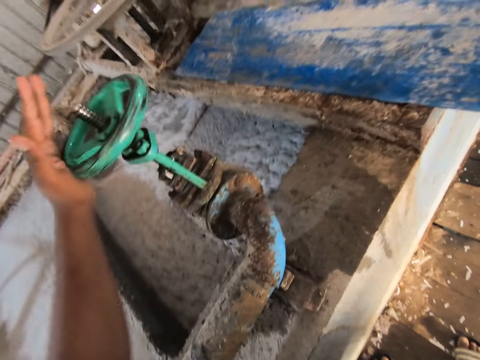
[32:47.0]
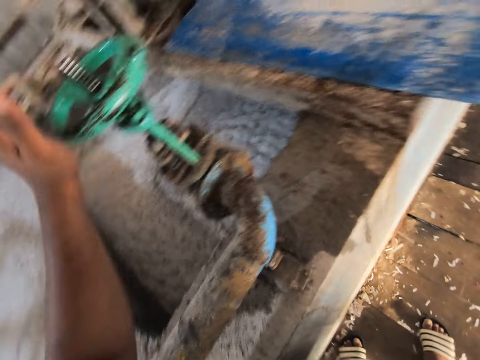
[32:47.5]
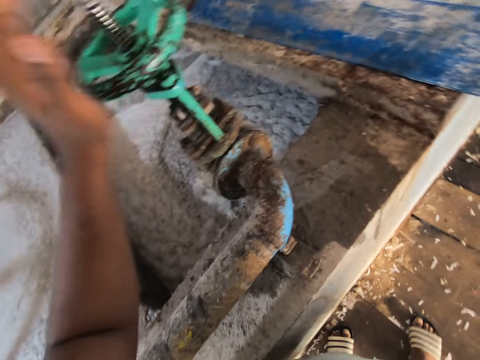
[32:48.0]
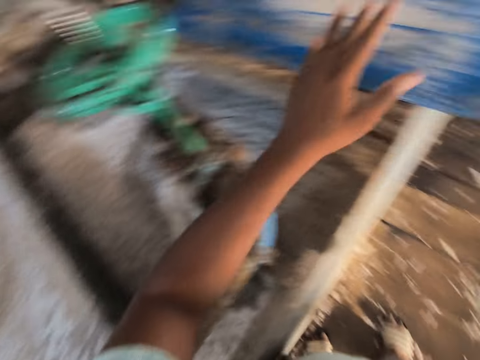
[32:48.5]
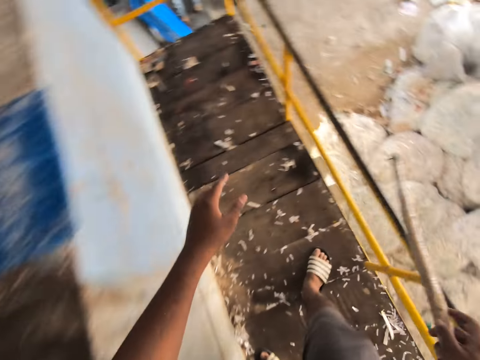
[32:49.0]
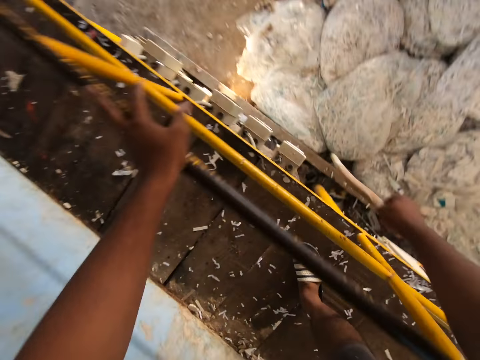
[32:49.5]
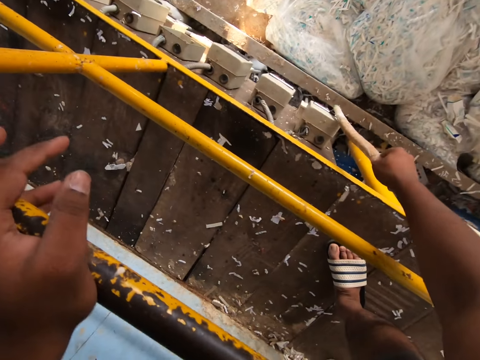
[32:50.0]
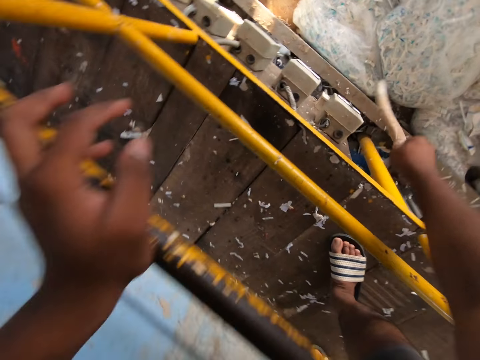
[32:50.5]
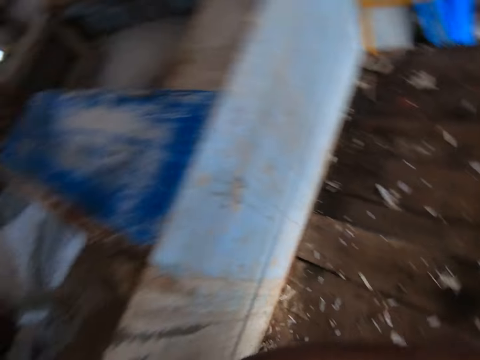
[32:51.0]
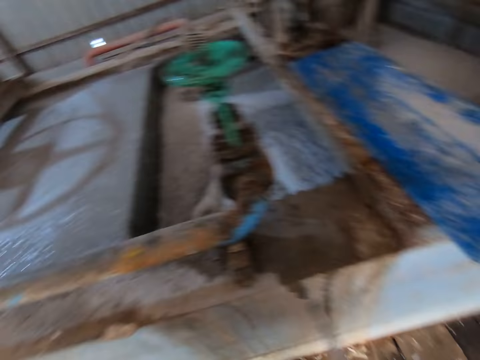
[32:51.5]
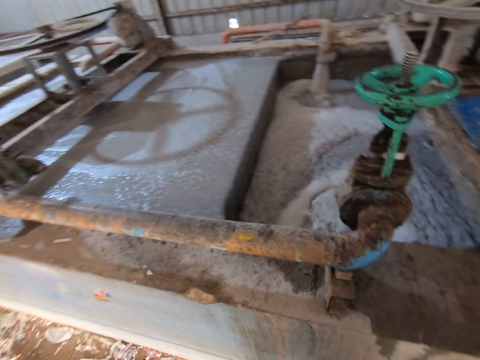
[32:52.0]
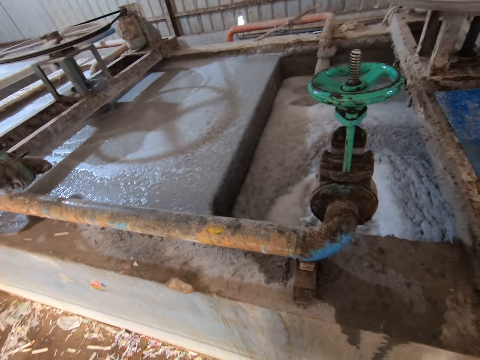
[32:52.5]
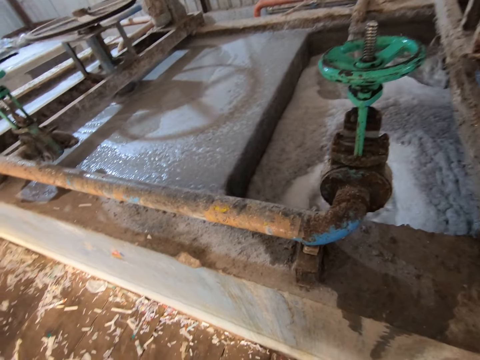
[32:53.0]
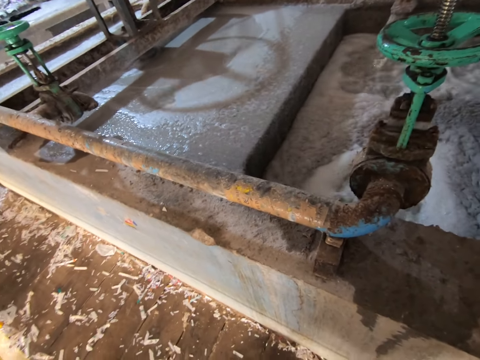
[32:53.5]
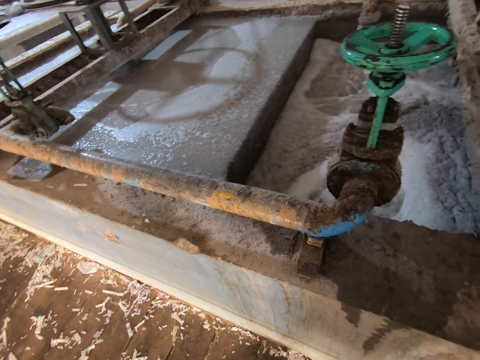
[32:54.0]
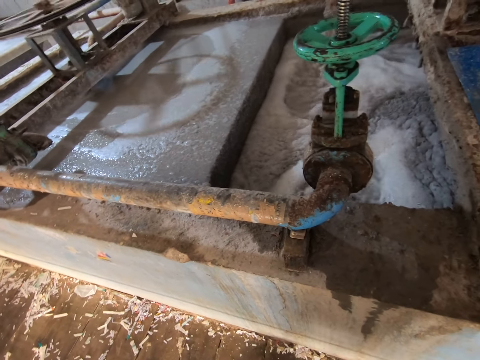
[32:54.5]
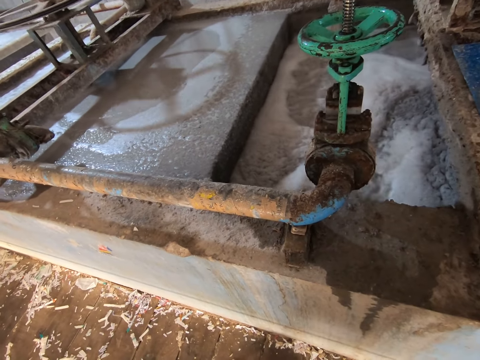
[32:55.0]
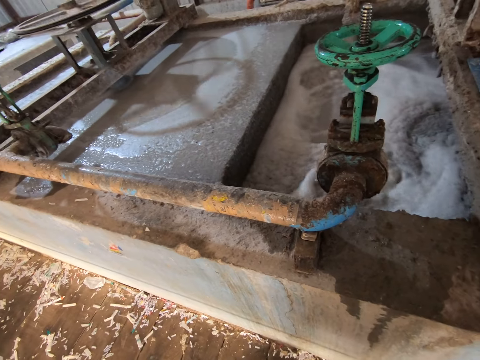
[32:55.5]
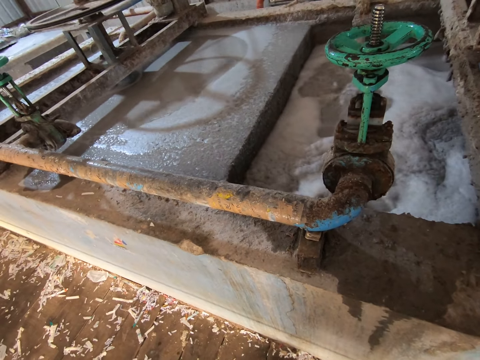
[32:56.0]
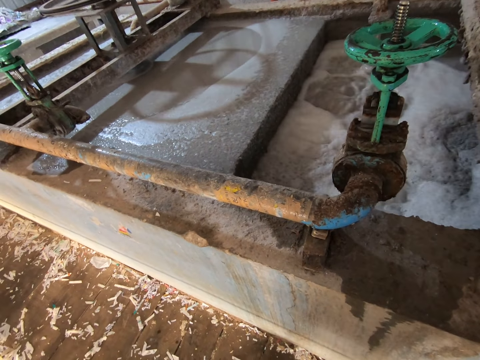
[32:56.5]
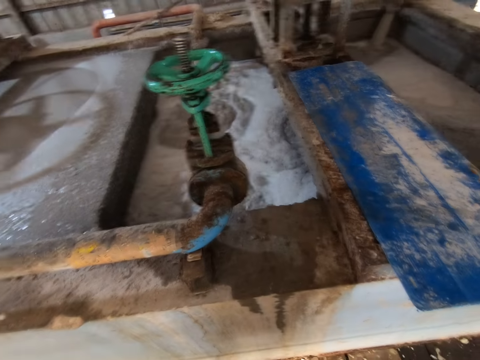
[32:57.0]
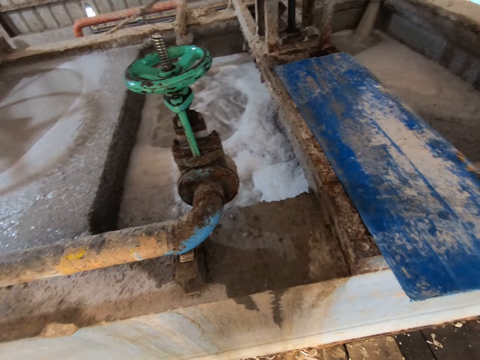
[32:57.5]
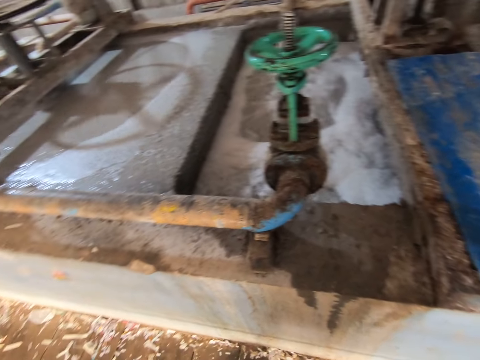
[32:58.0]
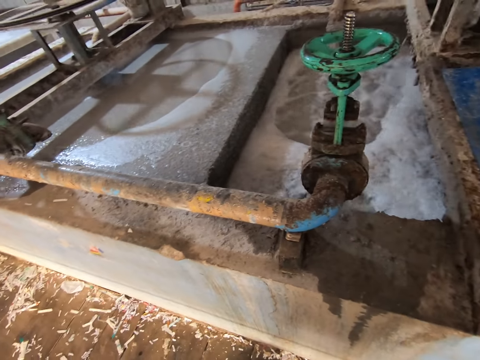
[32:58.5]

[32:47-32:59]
The camera wearer places his left hand on a railing. He pushes a switch on the platform with the stick in his right hand. He looks around.

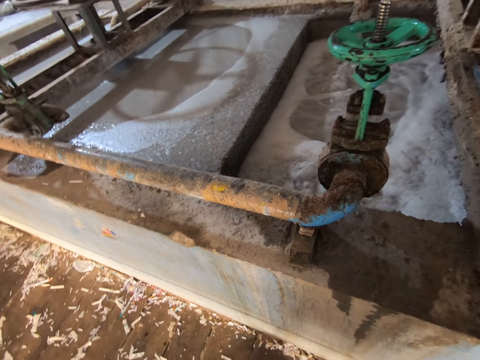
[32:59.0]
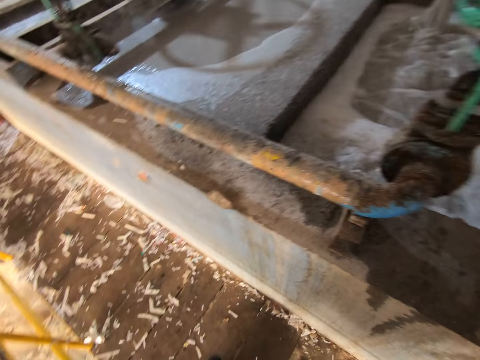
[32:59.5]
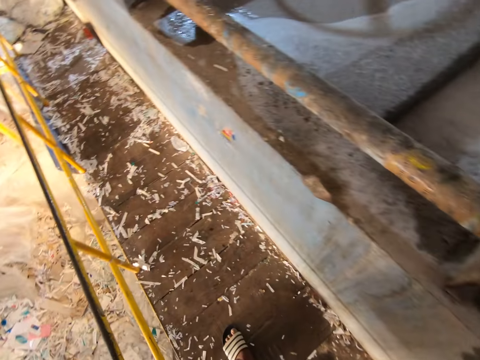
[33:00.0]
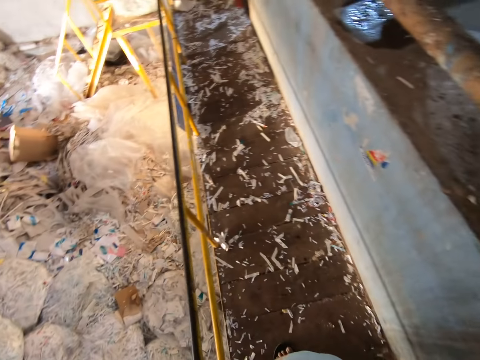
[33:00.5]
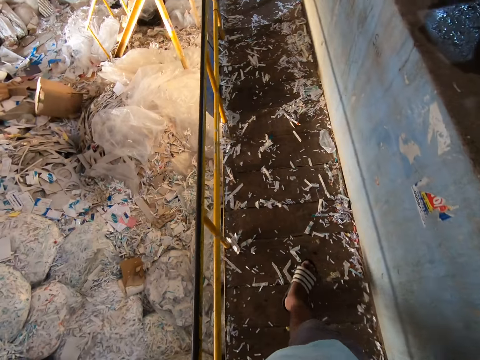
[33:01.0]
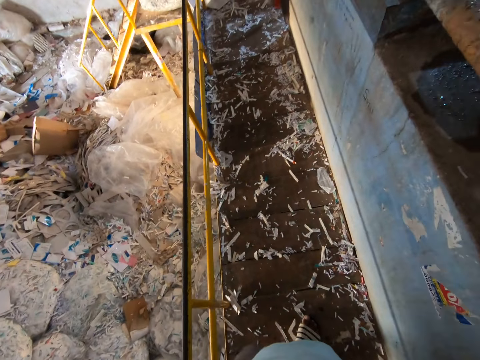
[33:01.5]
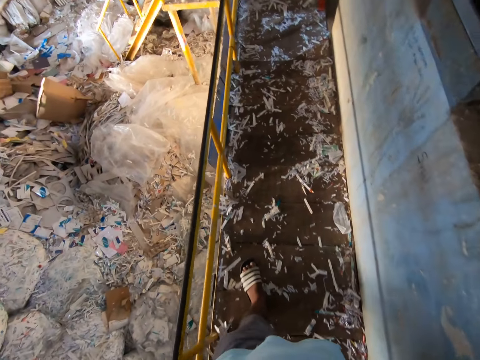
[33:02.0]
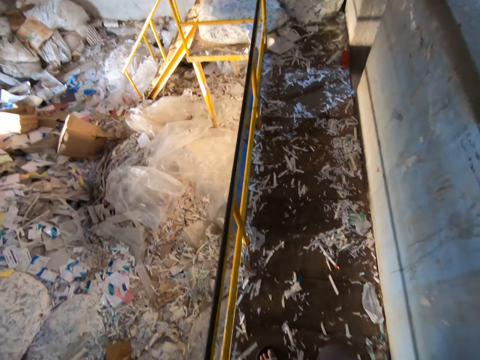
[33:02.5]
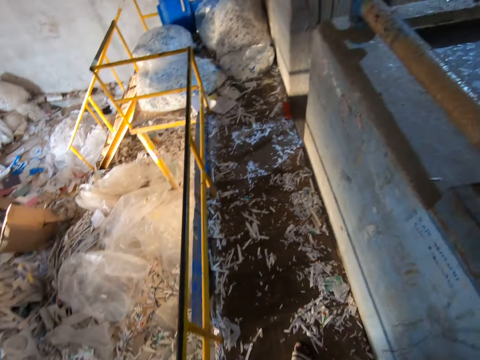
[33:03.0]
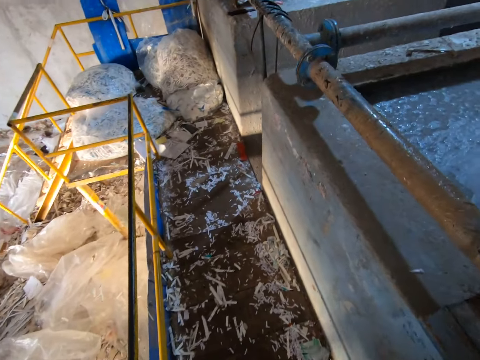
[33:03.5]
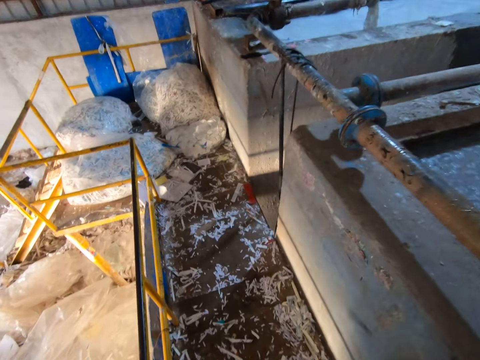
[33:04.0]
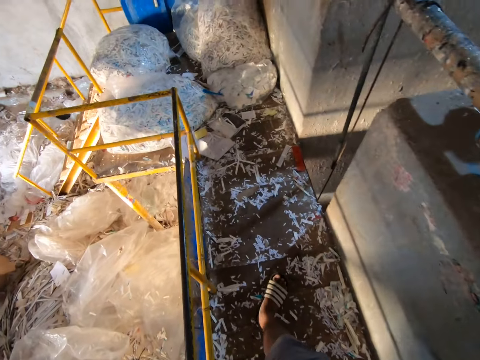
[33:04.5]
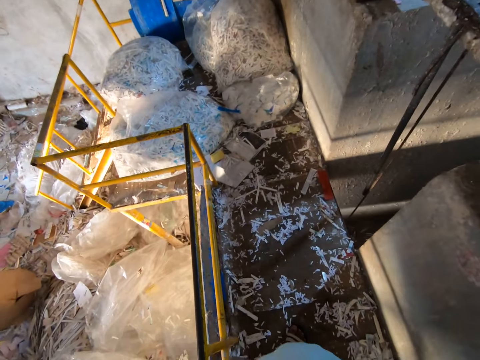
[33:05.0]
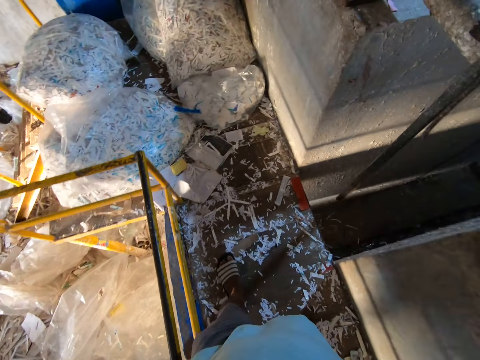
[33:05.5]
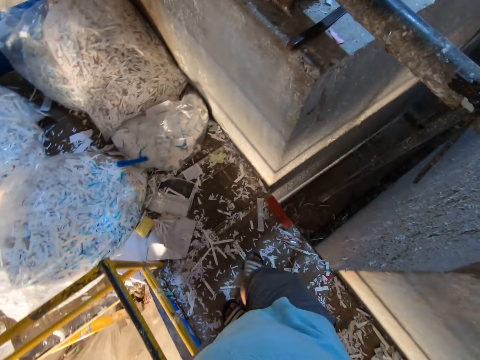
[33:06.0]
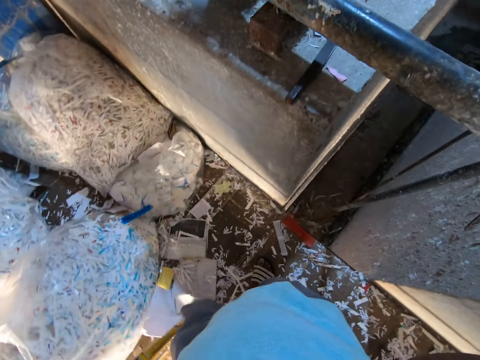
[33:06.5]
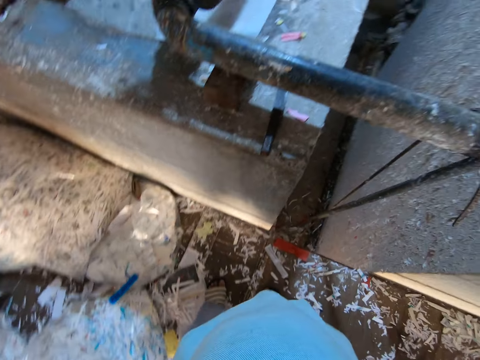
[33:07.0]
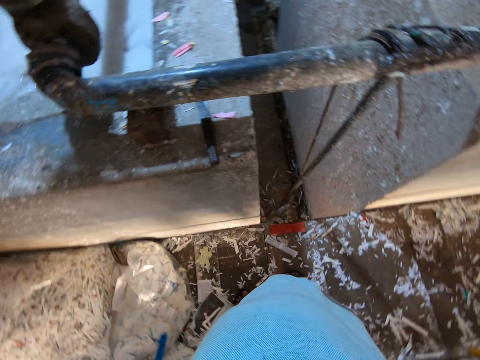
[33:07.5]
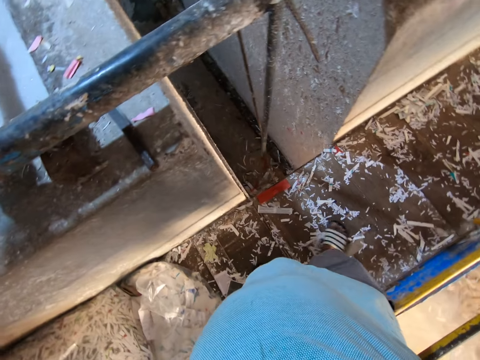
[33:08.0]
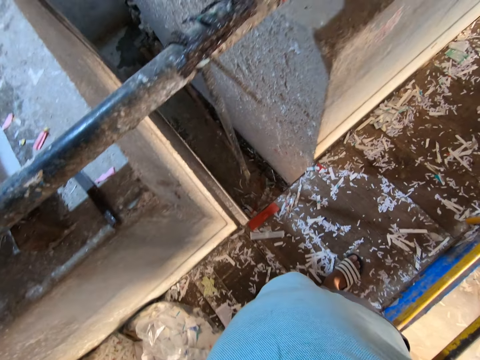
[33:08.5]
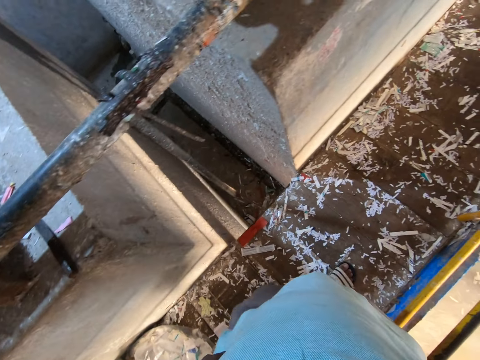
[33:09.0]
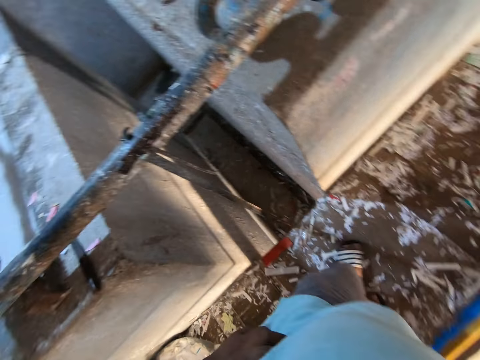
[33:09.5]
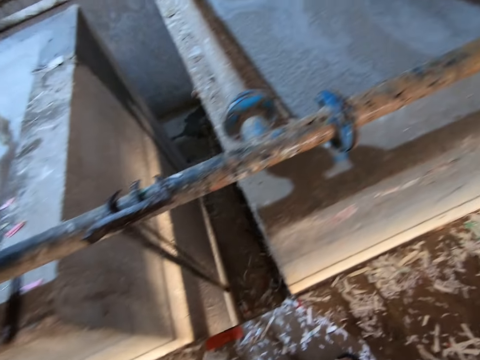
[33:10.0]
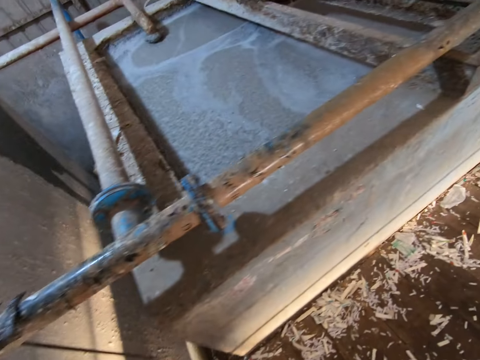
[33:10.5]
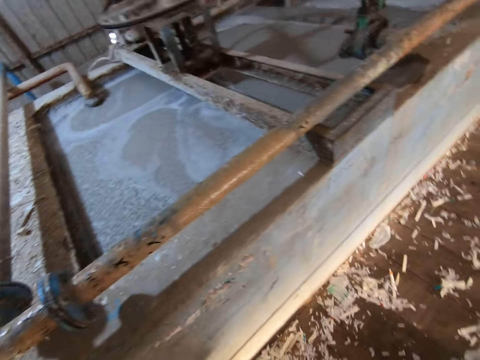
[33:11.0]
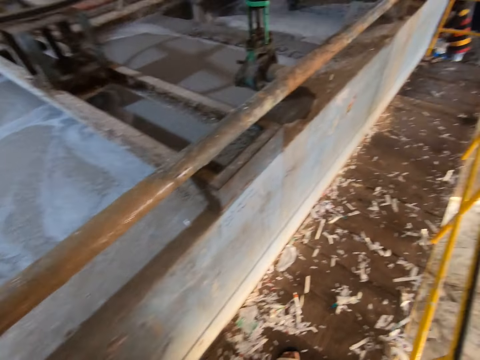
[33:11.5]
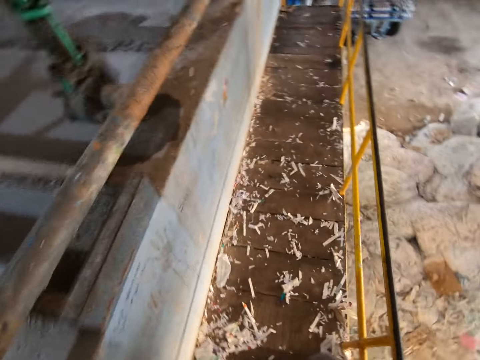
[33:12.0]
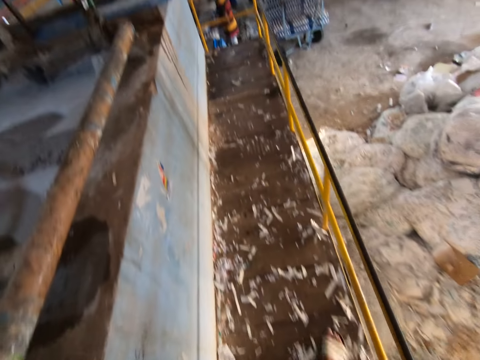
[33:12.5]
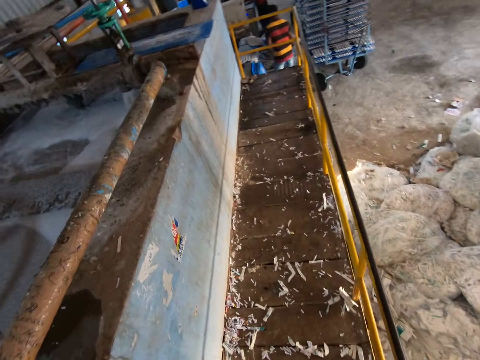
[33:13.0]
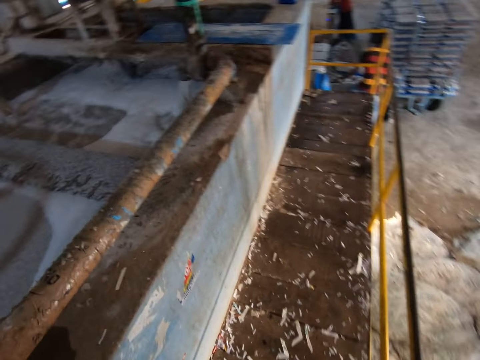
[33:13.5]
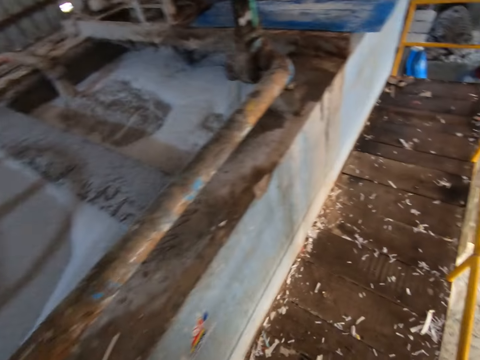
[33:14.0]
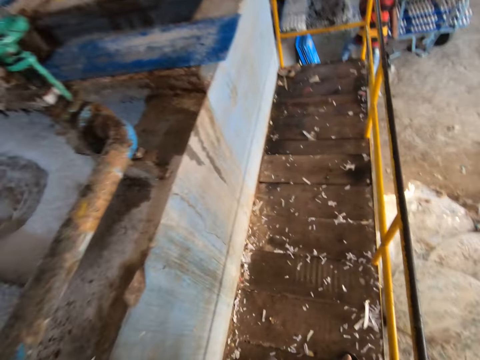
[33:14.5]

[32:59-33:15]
The camera wearer walks around. A man places a blue tray on the mobile rack with both hands.
